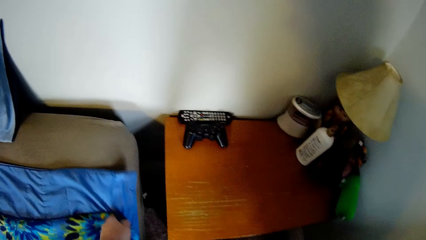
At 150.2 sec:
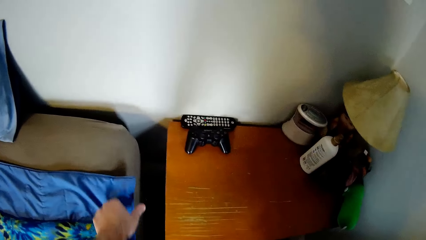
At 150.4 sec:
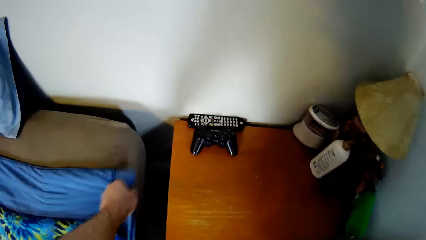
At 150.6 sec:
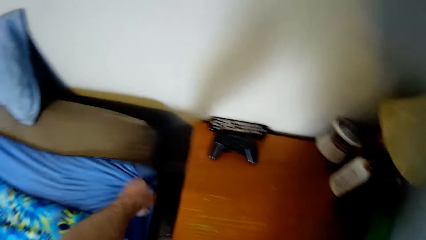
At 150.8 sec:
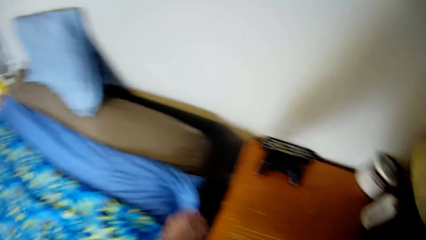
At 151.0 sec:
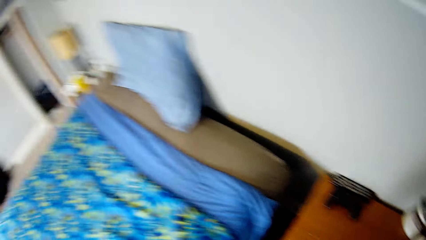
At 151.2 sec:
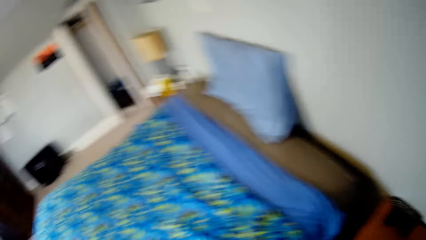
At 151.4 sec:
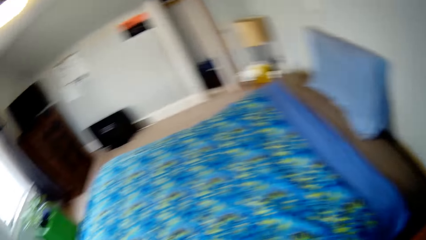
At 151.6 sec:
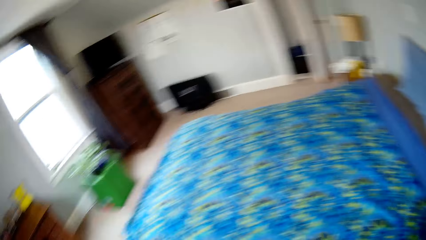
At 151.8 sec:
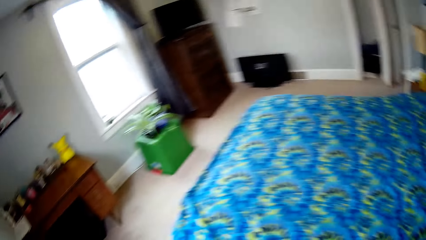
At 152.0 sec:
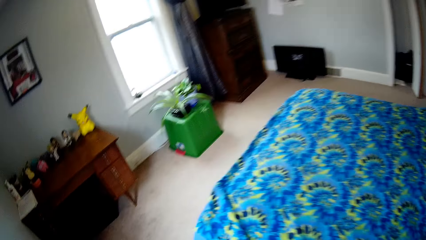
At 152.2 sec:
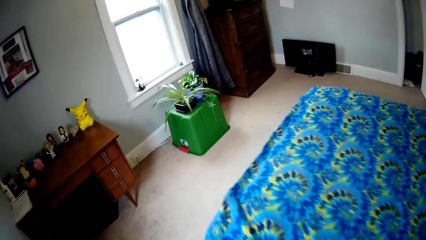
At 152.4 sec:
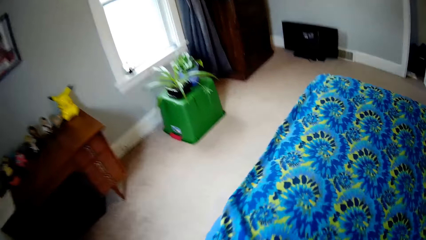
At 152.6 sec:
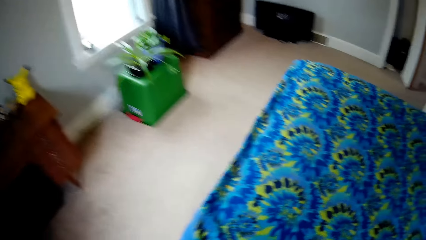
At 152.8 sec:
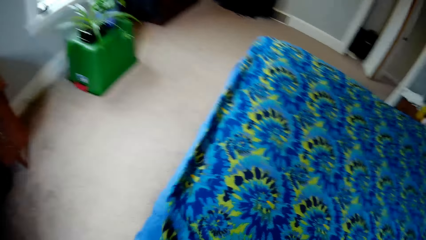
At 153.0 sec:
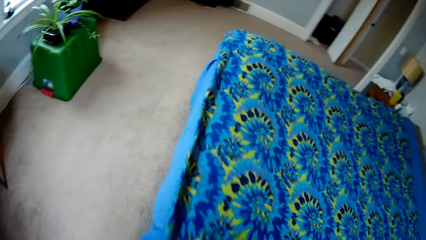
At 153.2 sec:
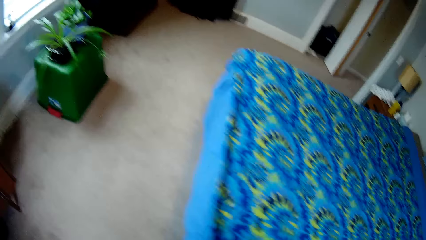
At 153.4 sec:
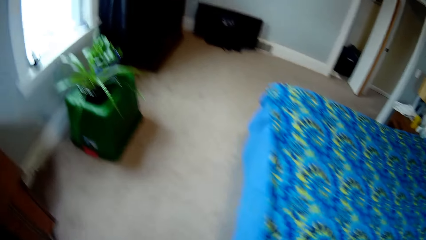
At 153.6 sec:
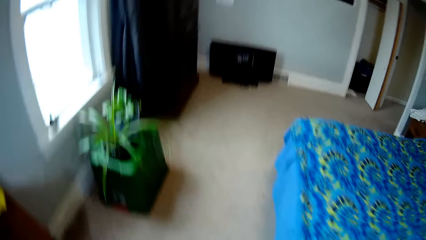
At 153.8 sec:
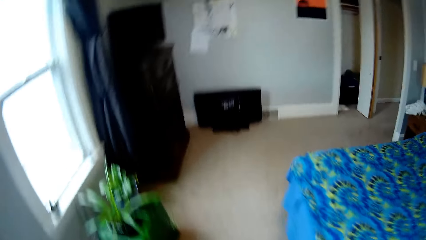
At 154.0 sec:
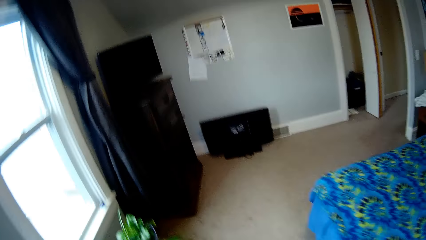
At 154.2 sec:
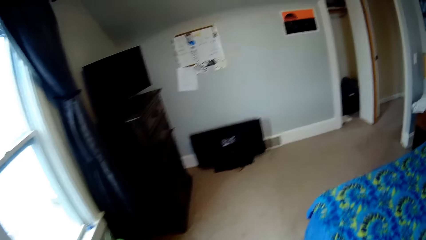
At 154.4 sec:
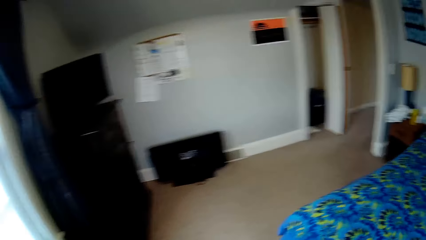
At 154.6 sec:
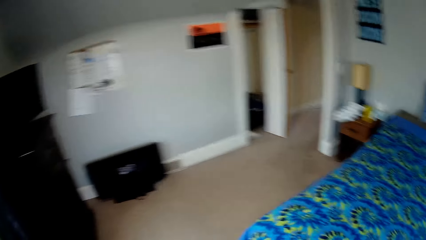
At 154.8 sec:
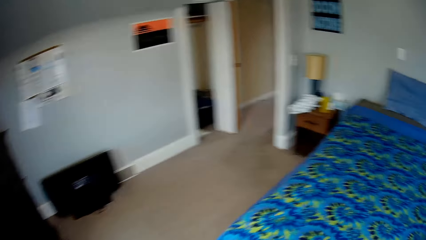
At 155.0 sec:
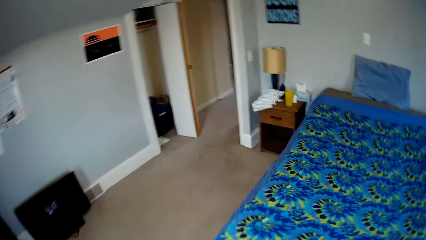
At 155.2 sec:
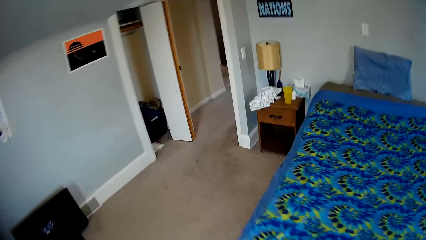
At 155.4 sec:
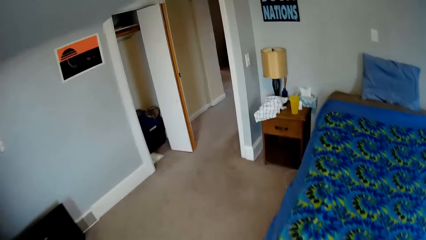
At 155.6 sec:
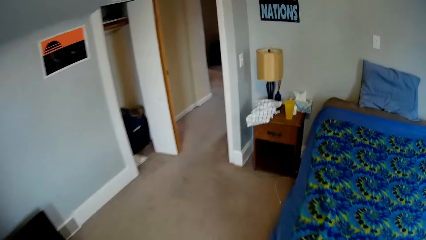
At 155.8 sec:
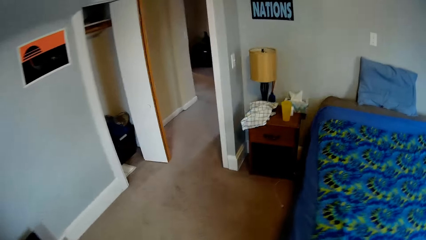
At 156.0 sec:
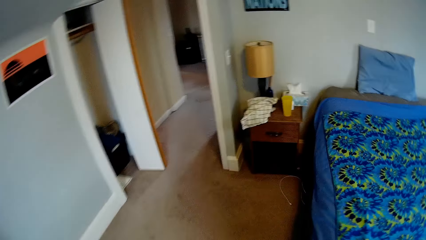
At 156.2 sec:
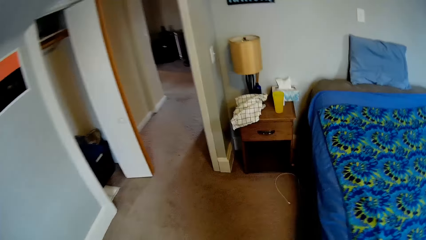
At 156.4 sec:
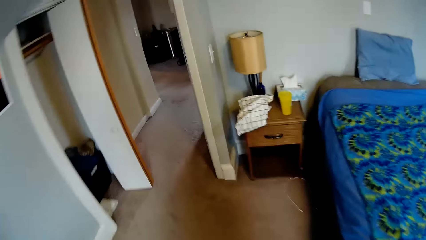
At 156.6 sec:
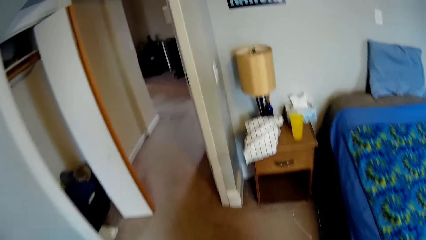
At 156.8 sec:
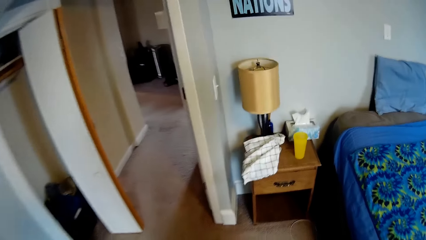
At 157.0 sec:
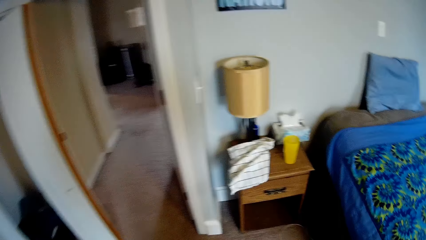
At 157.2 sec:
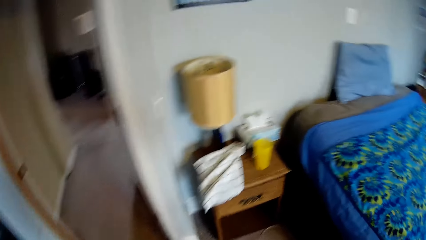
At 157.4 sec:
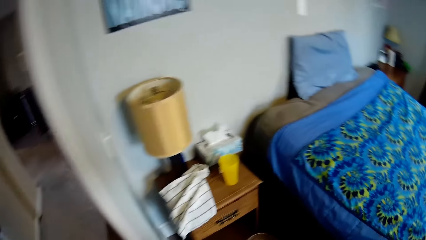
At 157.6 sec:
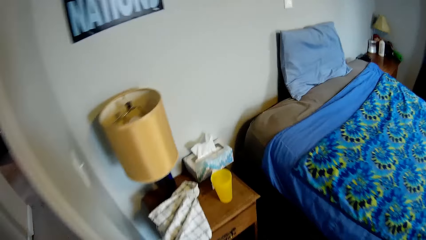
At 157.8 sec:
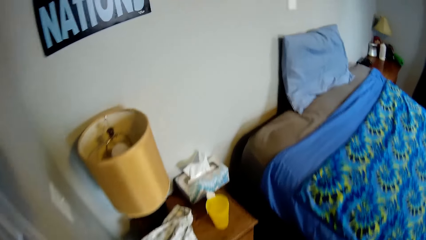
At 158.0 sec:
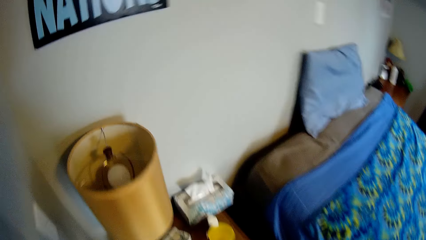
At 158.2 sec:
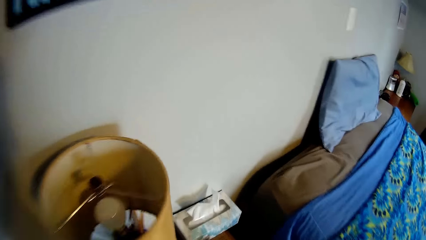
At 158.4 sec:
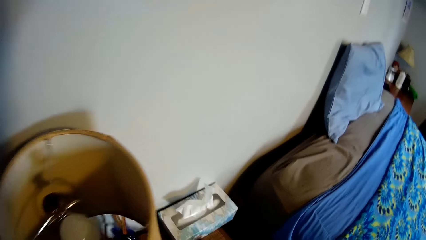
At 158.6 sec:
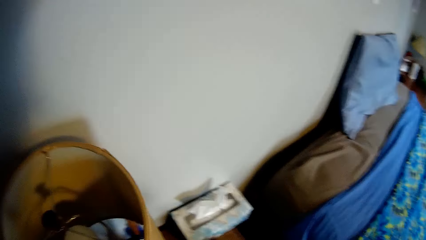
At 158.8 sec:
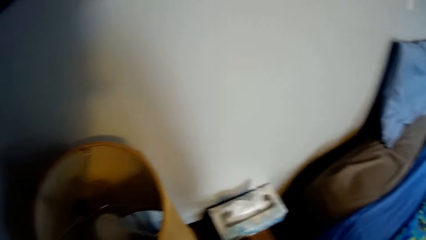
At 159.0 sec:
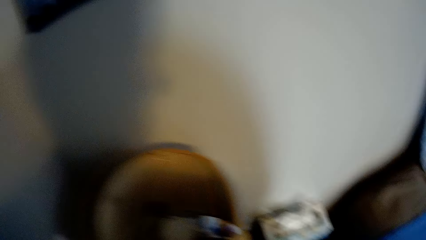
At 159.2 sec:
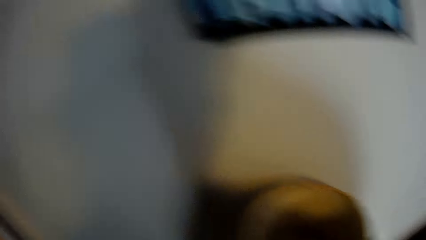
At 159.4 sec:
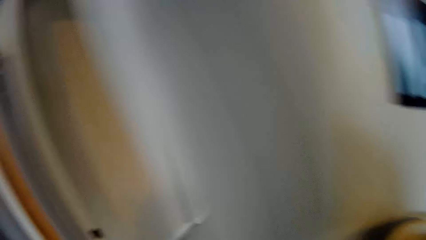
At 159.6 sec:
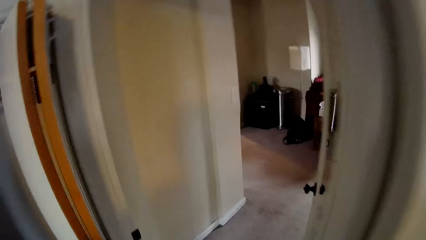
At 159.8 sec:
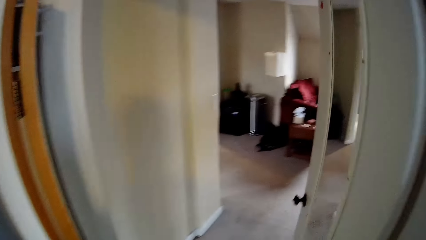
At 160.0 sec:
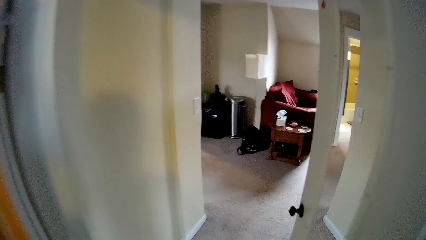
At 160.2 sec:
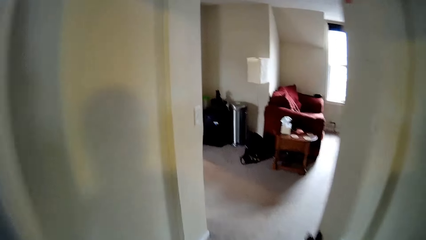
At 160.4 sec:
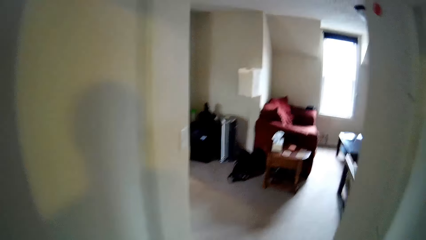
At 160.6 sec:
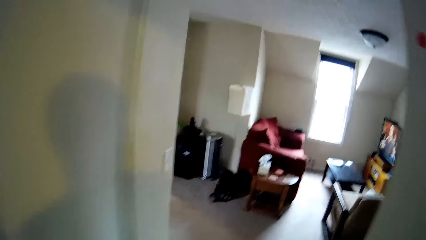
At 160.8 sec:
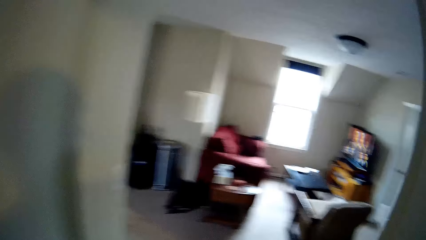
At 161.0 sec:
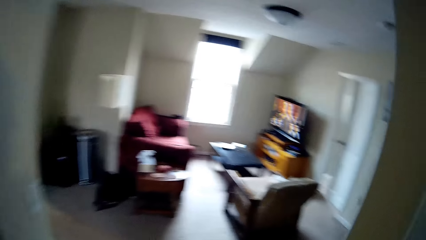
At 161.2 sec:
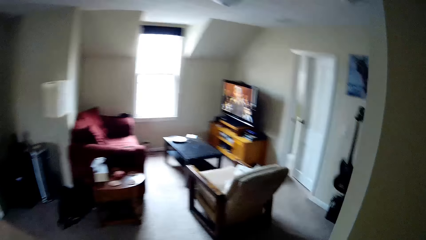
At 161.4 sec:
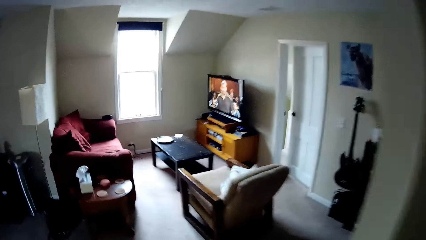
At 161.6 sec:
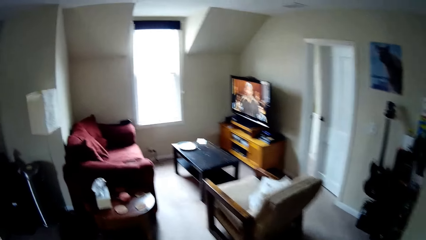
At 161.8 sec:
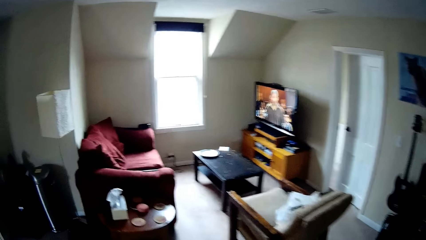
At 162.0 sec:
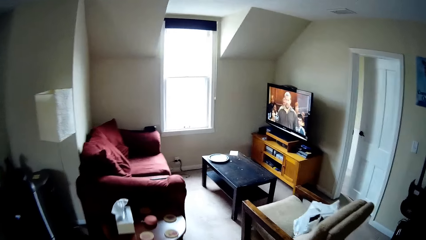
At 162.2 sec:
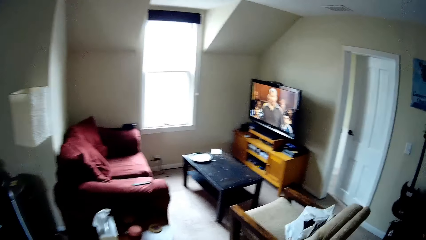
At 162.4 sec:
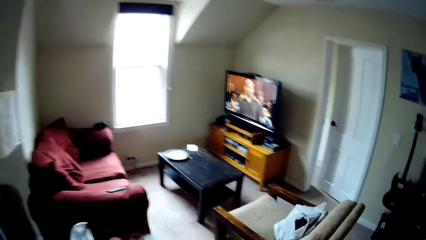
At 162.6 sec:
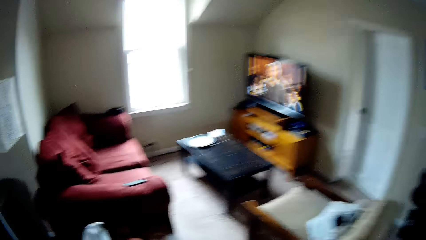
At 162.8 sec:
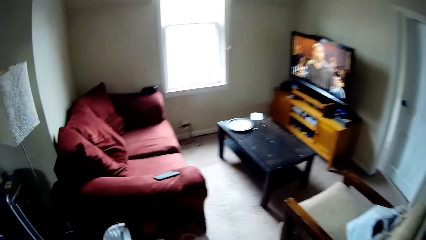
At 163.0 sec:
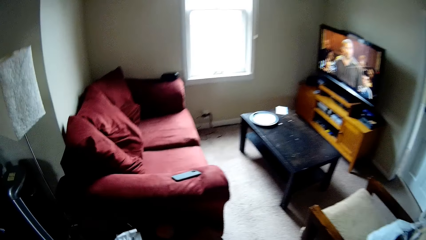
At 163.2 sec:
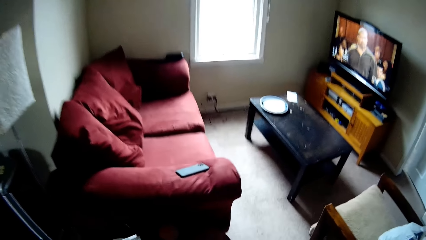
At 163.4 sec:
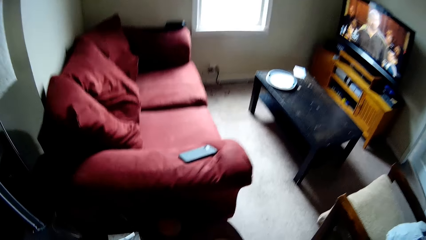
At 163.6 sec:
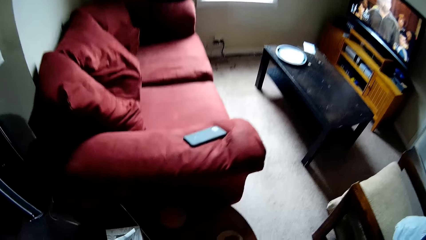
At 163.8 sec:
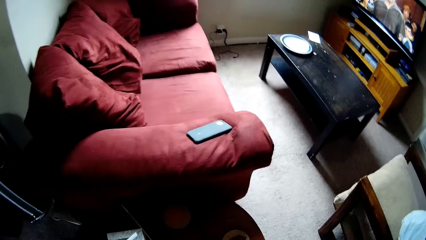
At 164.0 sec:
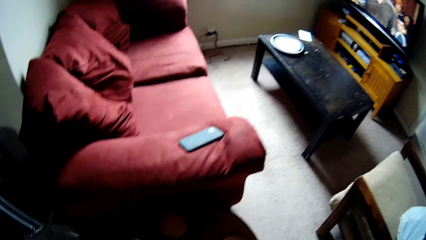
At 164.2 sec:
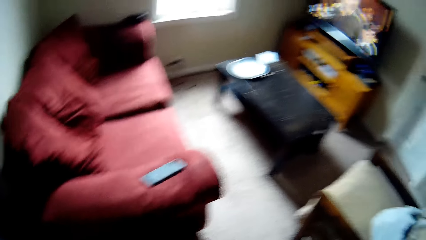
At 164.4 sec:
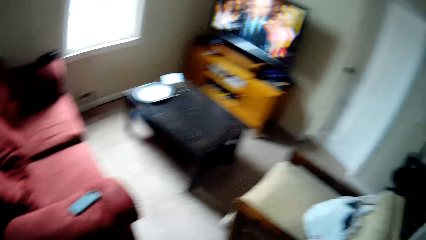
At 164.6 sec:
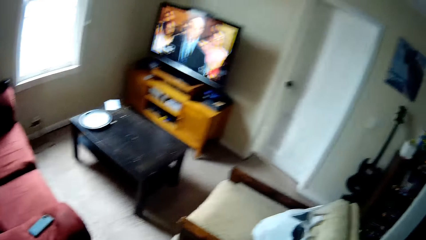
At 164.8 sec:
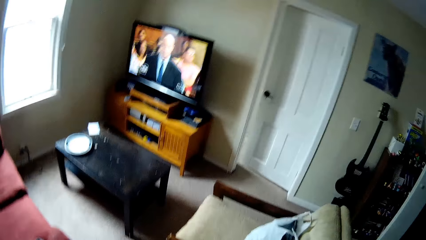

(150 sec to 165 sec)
The camera wearer spreads a duvet. They walk around the house.
